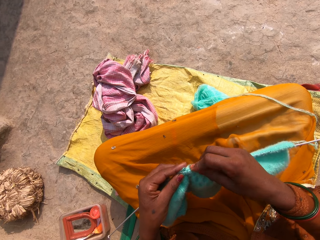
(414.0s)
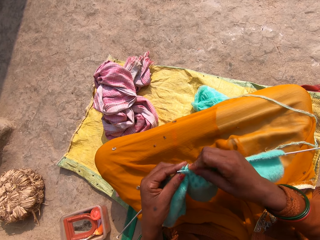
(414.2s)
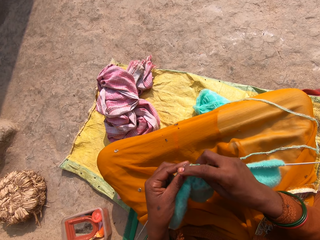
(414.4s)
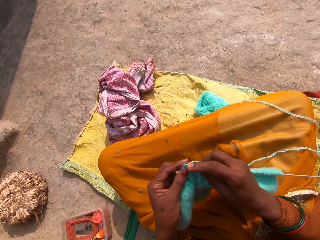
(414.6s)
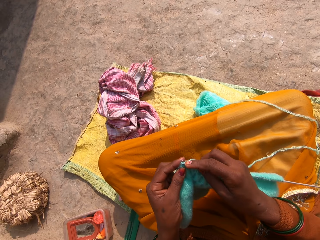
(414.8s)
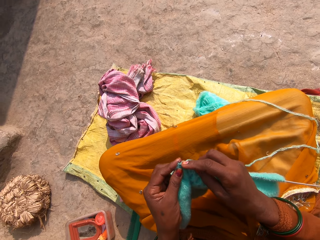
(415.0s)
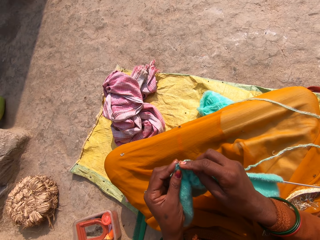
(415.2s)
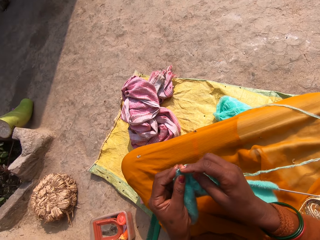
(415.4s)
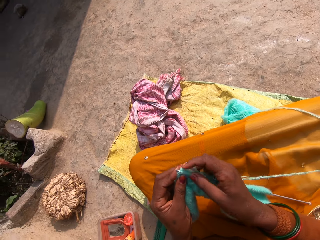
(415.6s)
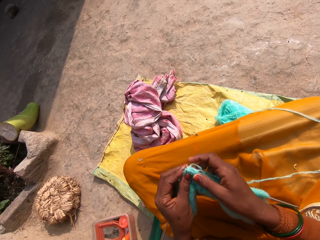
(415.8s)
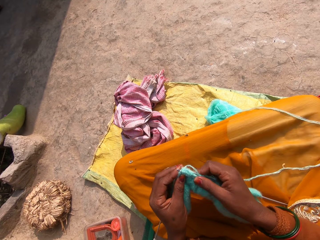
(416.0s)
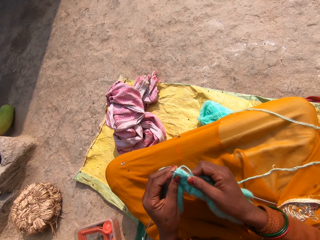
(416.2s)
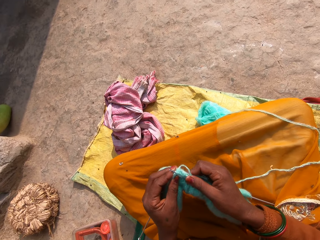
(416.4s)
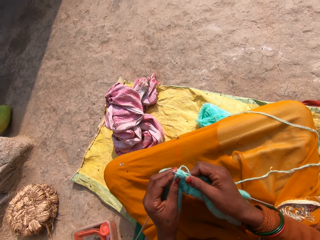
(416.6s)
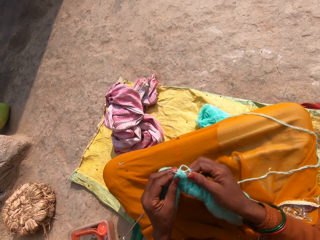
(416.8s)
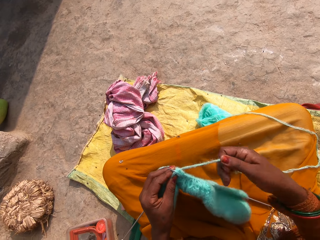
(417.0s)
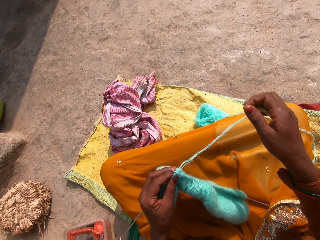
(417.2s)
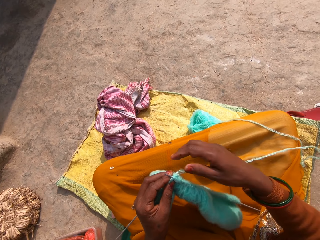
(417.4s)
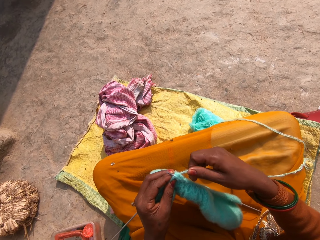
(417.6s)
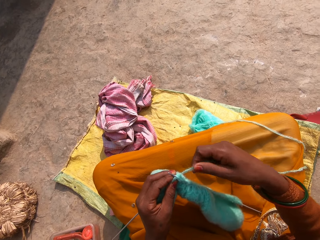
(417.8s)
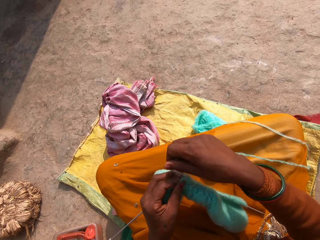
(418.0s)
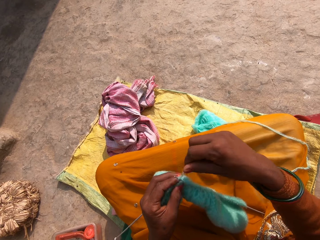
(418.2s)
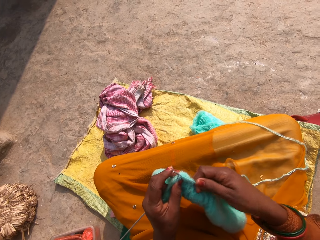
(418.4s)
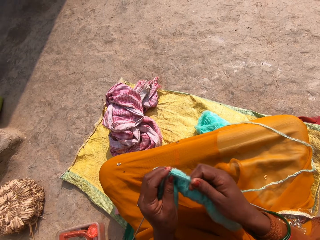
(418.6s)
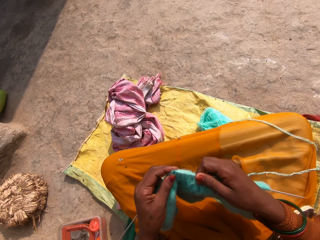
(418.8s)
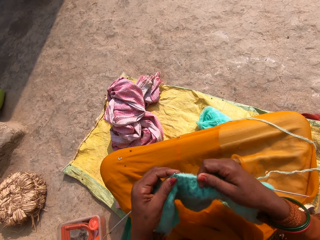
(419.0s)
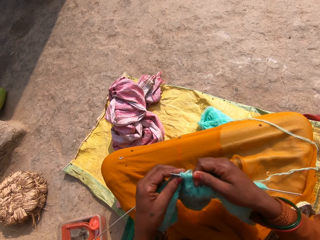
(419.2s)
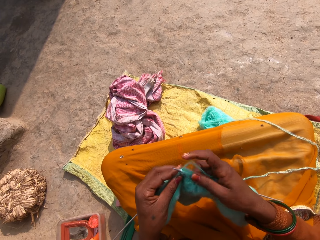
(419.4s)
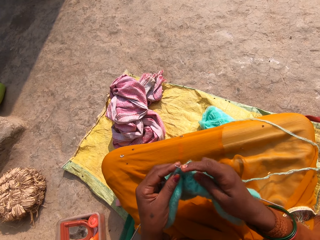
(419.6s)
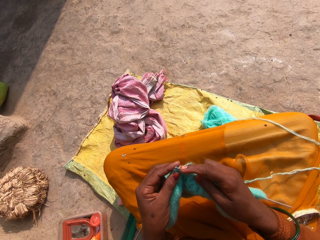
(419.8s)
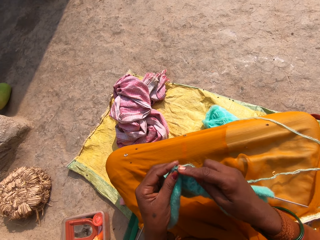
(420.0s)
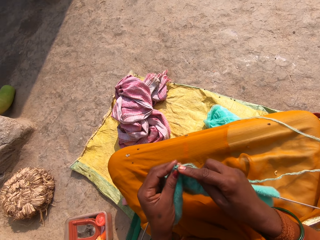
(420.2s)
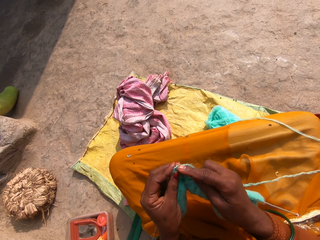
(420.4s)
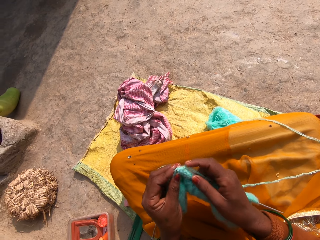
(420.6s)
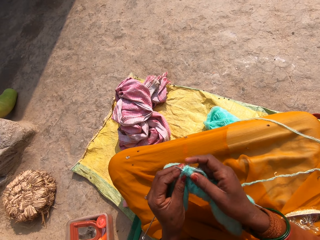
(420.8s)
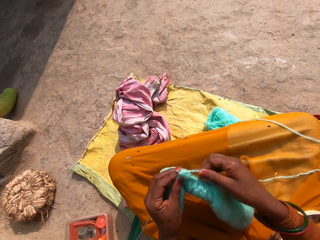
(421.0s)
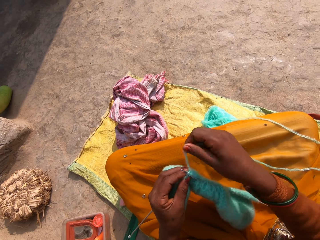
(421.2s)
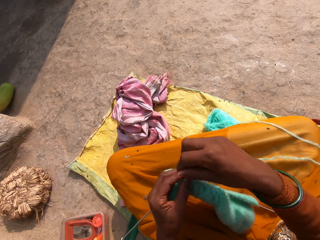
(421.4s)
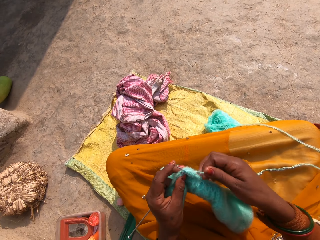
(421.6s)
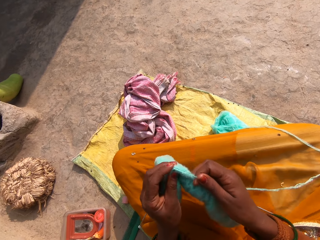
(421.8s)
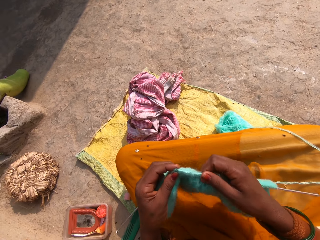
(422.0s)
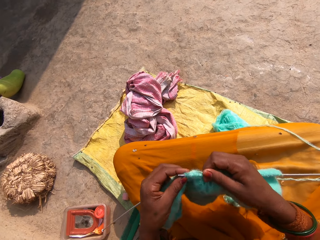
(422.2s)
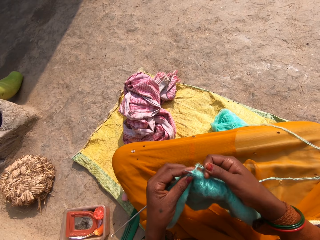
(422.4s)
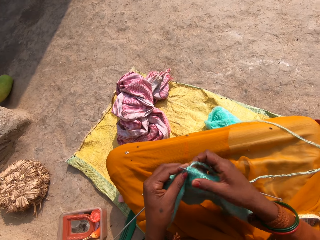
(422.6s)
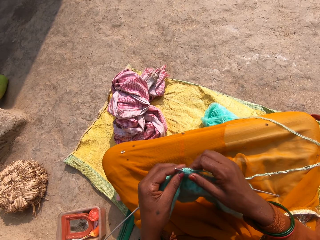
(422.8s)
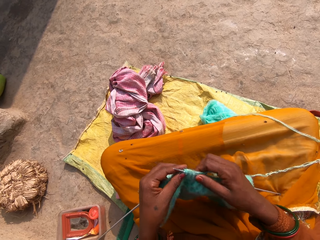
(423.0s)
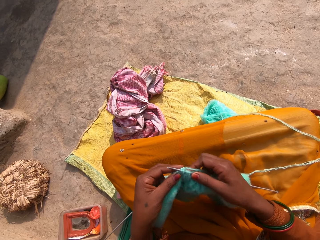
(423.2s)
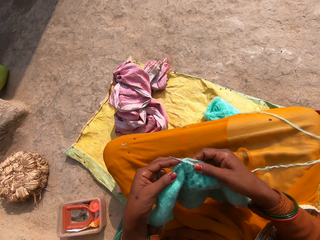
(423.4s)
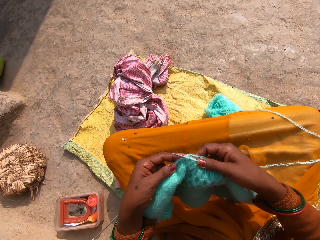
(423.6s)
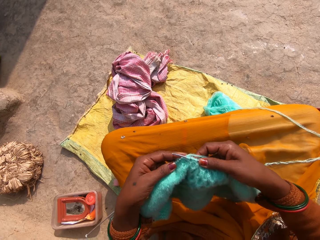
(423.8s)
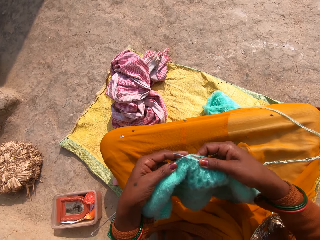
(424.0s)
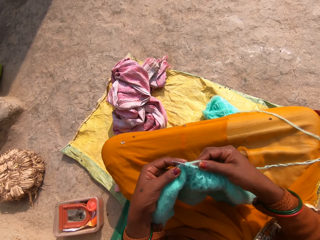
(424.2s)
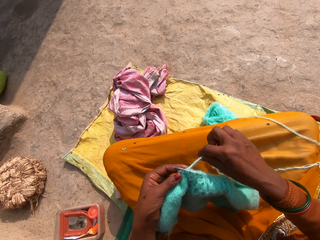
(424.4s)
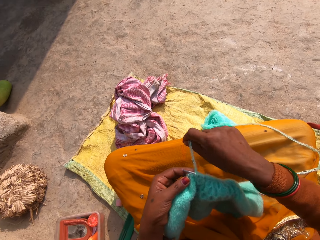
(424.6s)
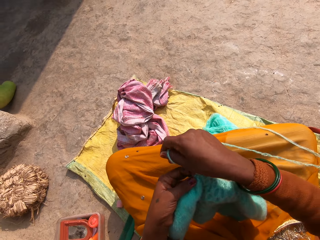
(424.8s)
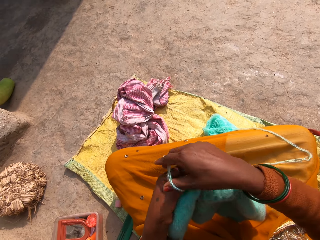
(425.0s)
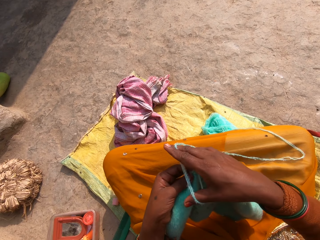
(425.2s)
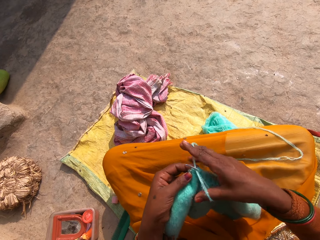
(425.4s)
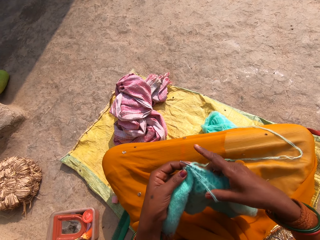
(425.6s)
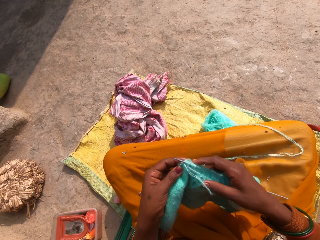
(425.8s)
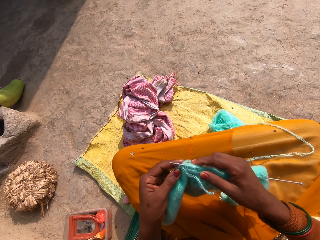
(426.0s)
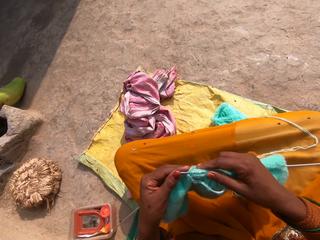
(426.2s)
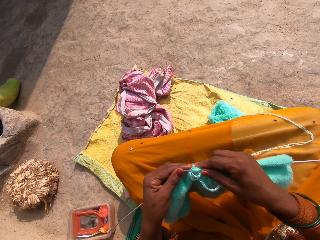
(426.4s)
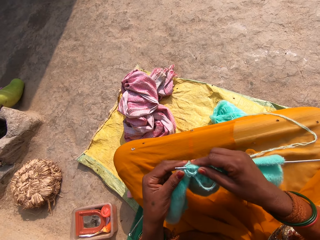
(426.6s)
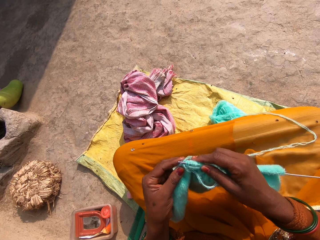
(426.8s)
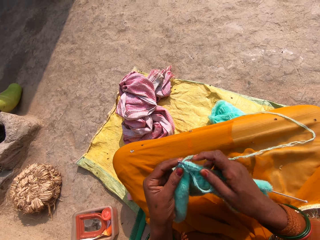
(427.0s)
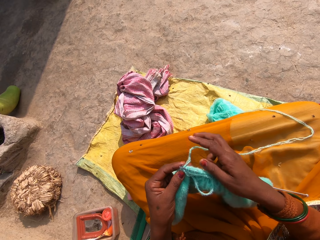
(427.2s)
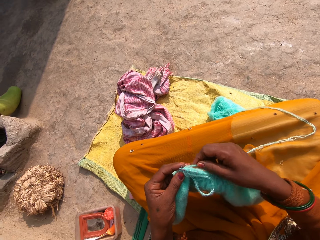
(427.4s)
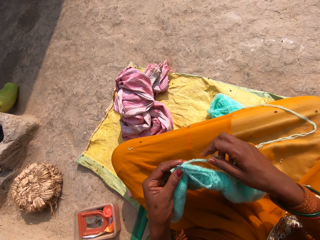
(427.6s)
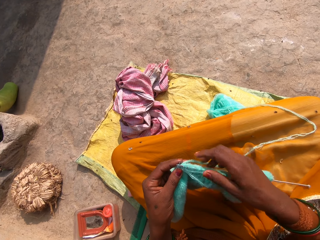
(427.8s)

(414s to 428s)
The camera wearer presses a finger on the crochet. They knit while moving their hands. They place their right hand on the knitted fabric. They knit. They hold the fabric, pull the fabric and throw off the fabric on their laps. They place a hand on the knitted fabric. They hold the thread and roll the thread on the crochet. They knit. They move their hands while knitting. They hold the thread with their right hand and roll the thread on the crochet. They knit. They move their hands while knitting. They hold the thread and roll the thread on the crochet. They move their hands on the knitted fabric.

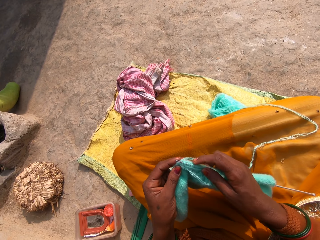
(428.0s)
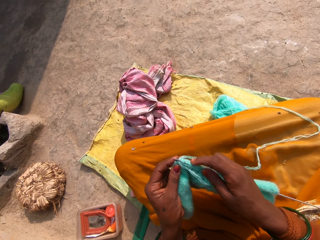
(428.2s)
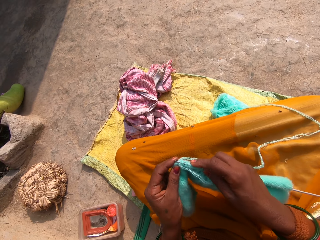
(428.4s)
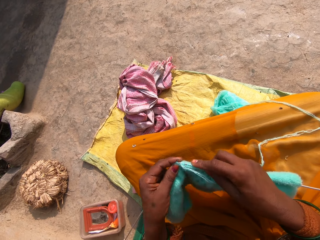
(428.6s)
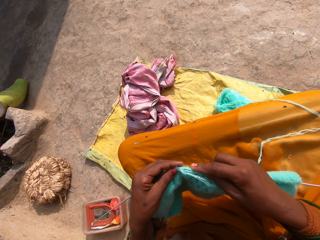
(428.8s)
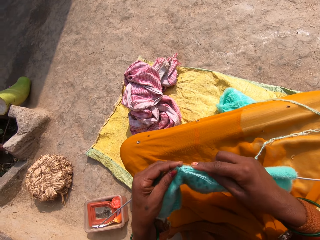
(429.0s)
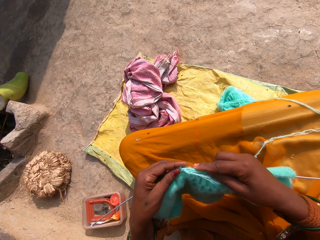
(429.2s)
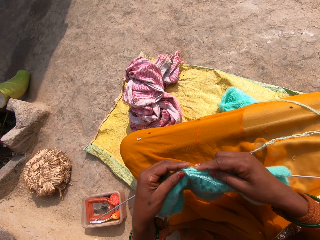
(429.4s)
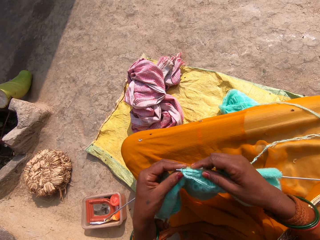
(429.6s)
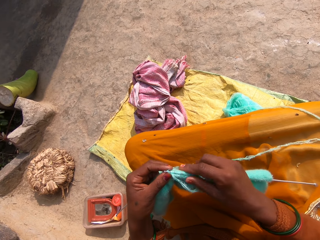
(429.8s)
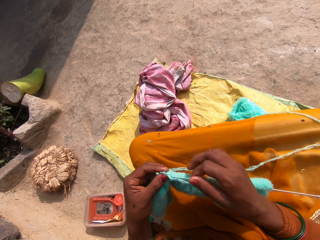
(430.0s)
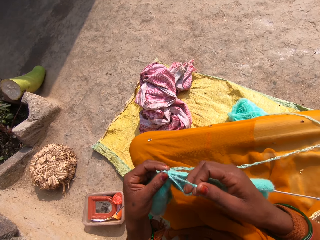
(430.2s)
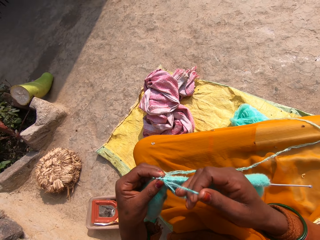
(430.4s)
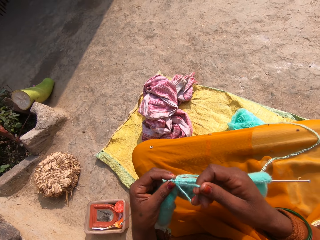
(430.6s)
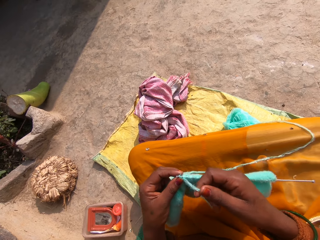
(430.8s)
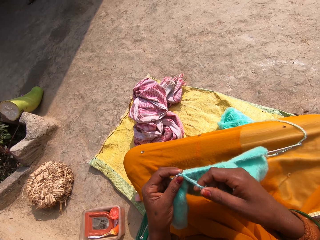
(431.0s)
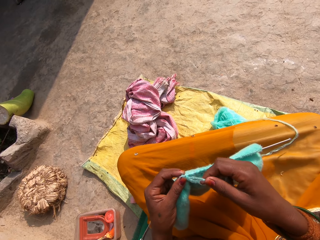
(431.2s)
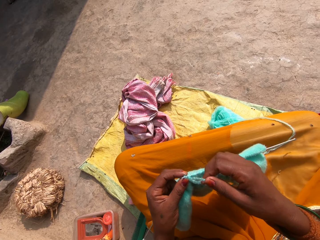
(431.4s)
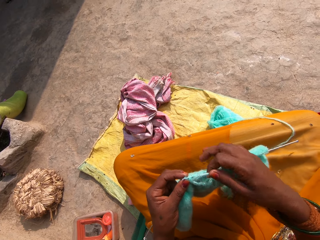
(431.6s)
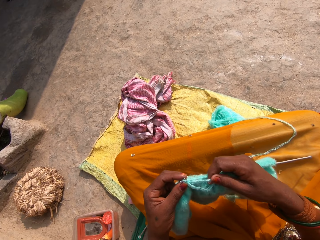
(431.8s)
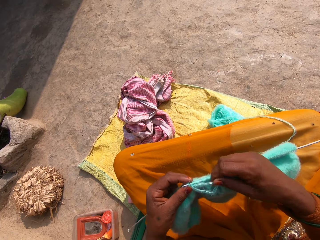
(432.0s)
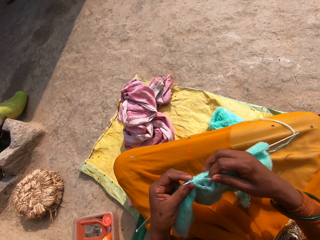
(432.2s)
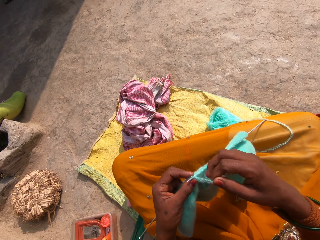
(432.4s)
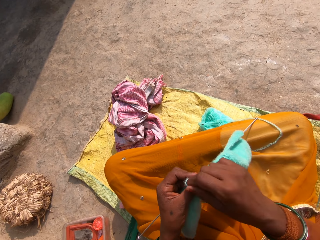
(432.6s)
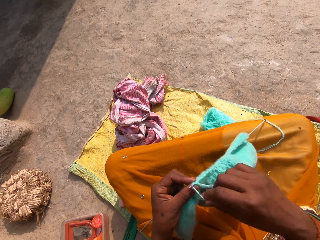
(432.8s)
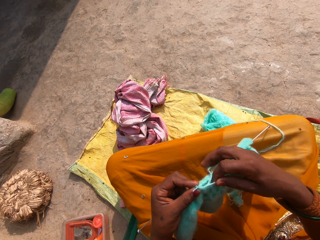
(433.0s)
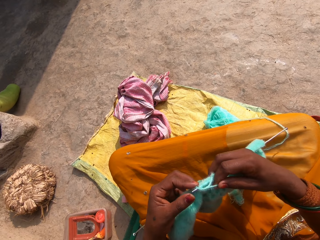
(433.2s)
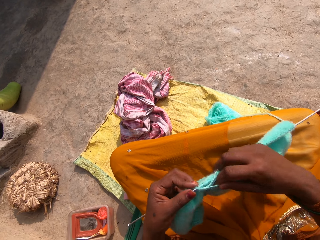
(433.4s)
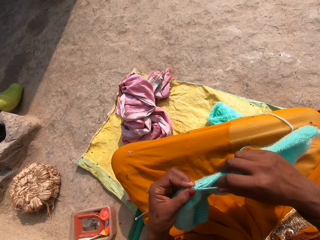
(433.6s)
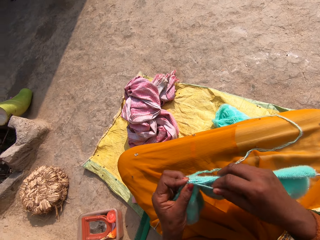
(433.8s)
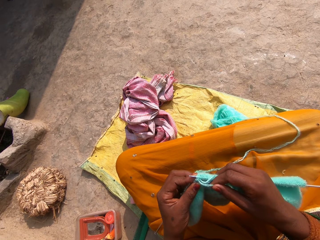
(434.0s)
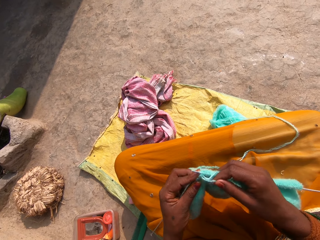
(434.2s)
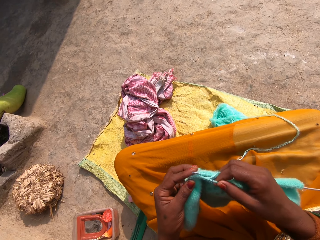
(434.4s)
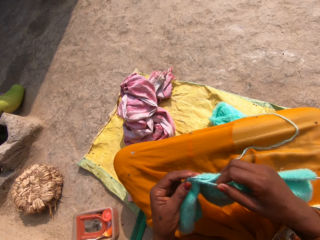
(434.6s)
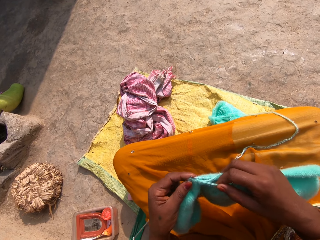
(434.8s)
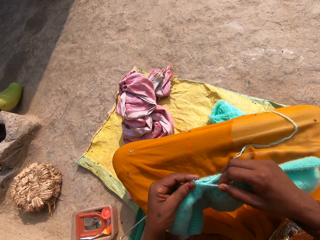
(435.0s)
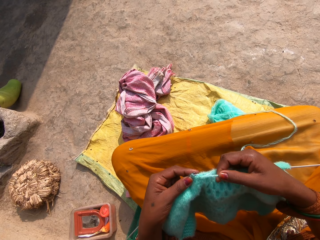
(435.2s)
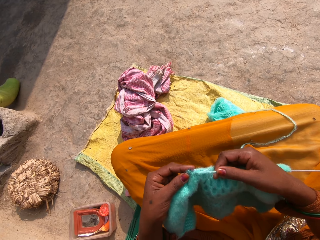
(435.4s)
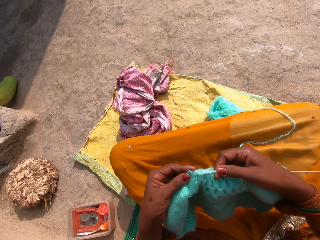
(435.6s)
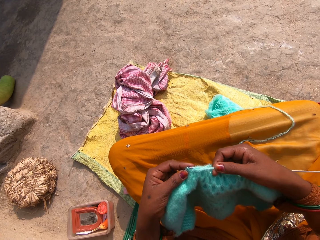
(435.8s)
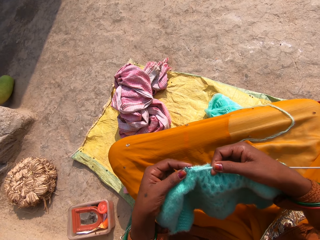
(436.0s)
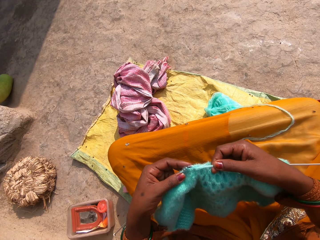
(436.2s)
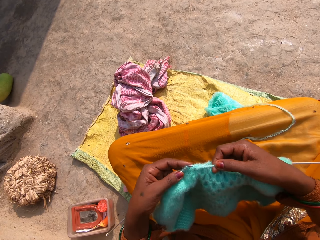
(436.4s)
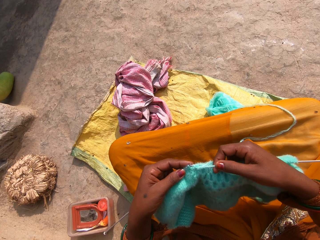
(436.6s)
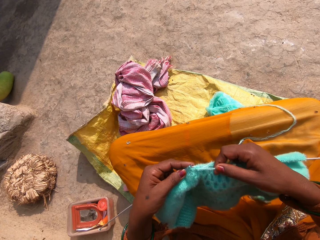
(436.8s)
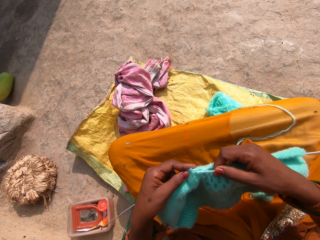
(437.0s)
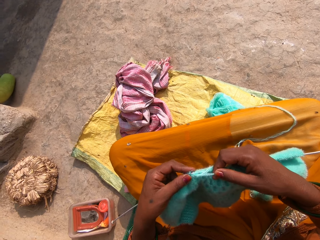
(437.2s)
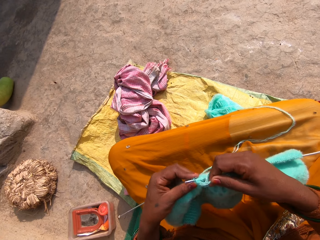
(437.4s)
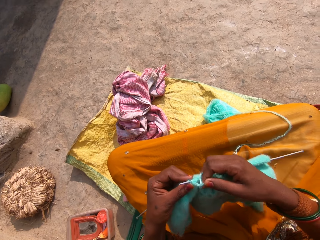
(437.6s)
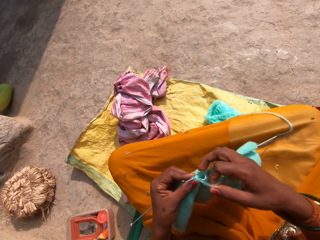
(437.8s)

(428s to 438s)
The camera wearer pulls a thread. They move hands on a knitted fabric. They knit. They hold the fabric. They move the hand holding the fabric. They roll the fabric on a crochet. They press the crochet with the left thumb. They knit. They move hands while knitting.
